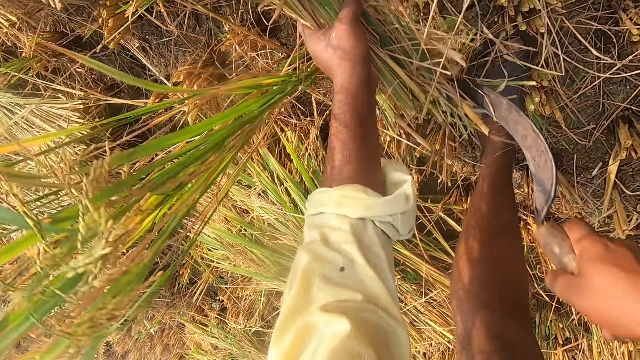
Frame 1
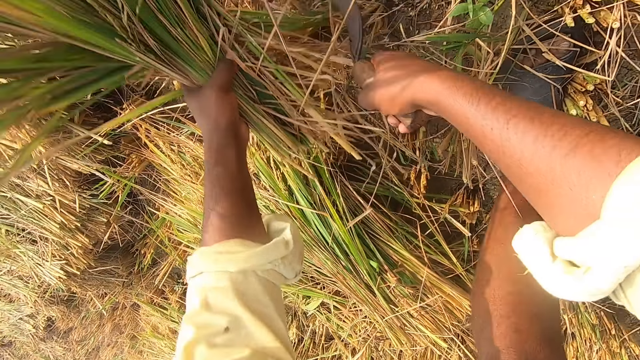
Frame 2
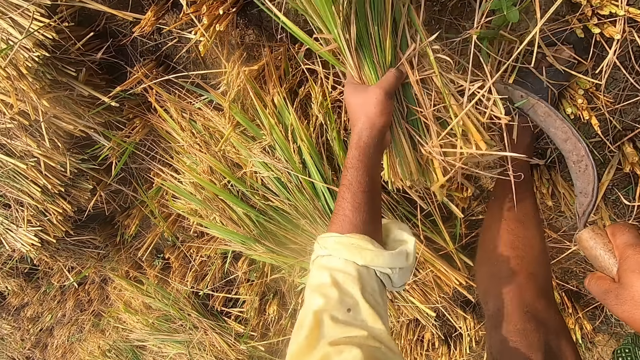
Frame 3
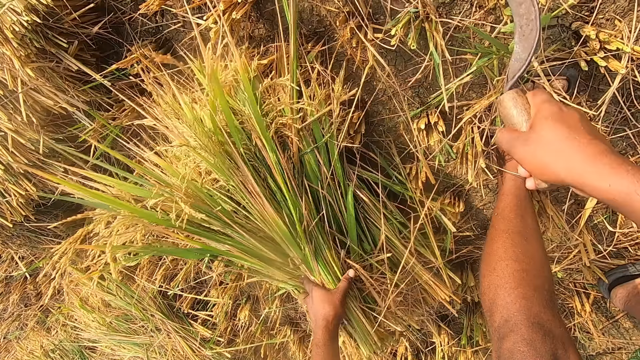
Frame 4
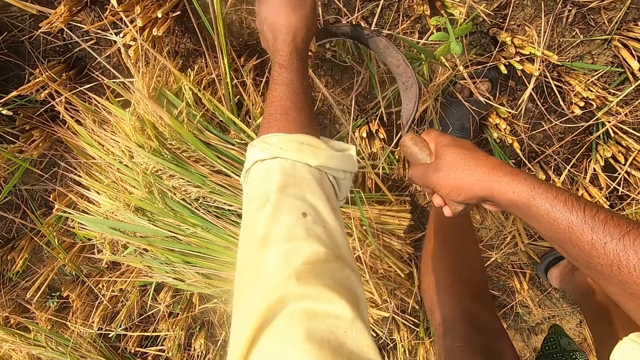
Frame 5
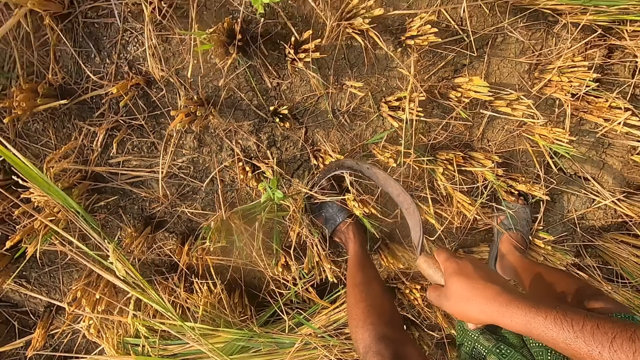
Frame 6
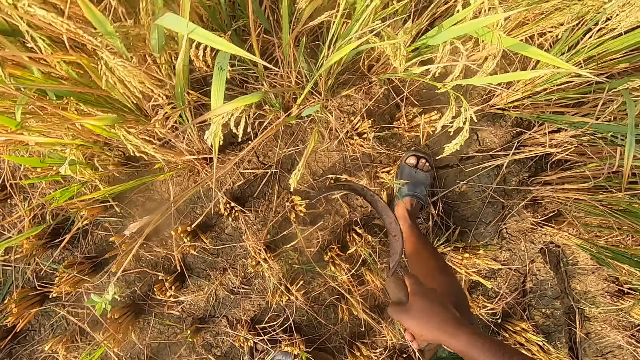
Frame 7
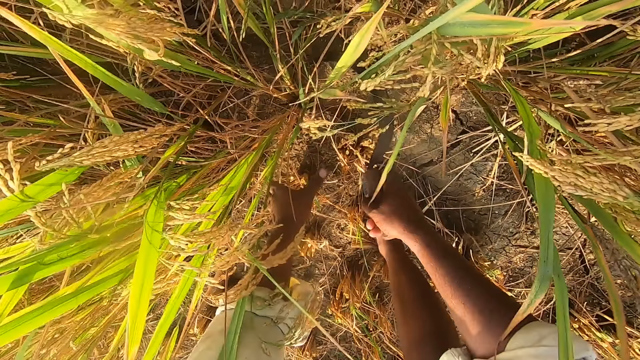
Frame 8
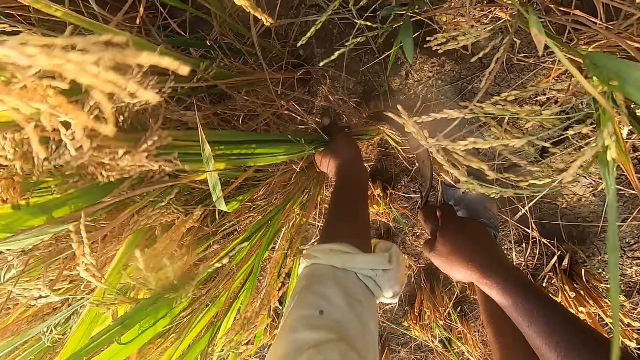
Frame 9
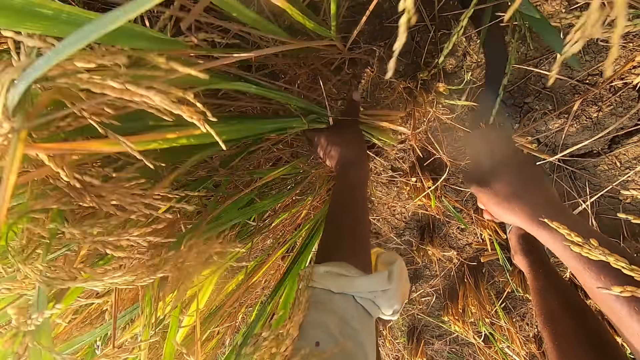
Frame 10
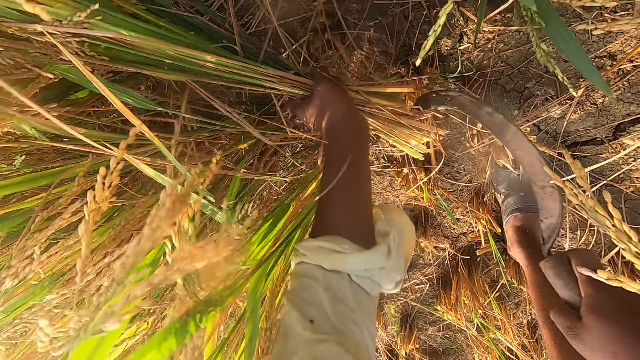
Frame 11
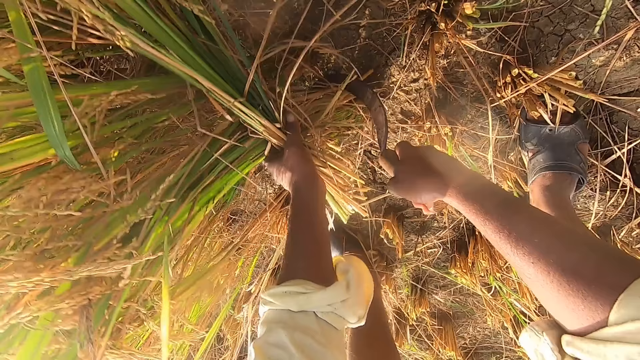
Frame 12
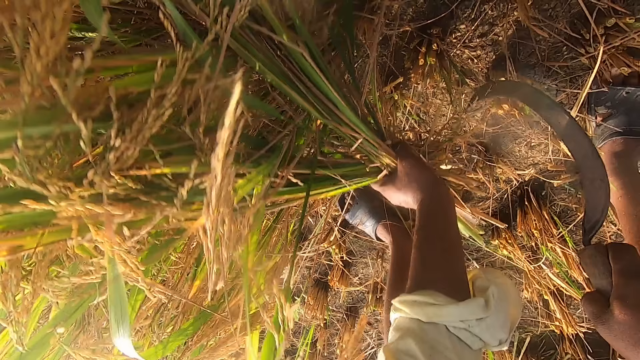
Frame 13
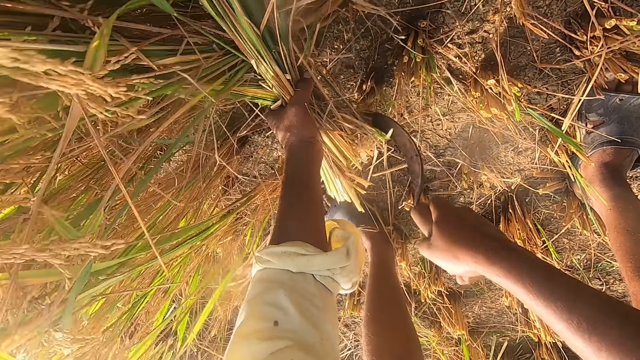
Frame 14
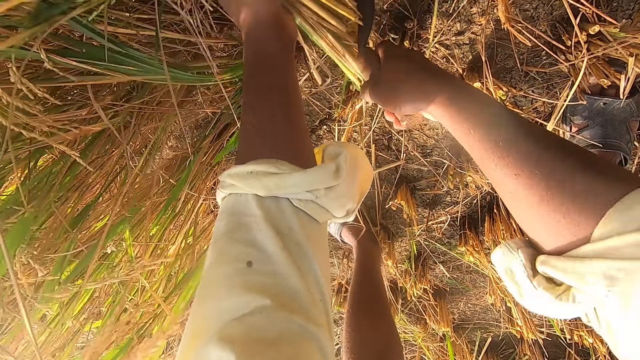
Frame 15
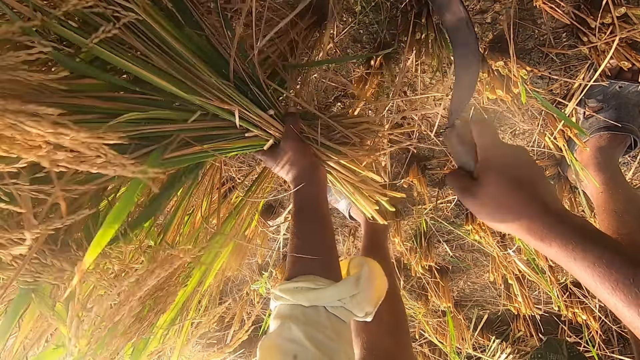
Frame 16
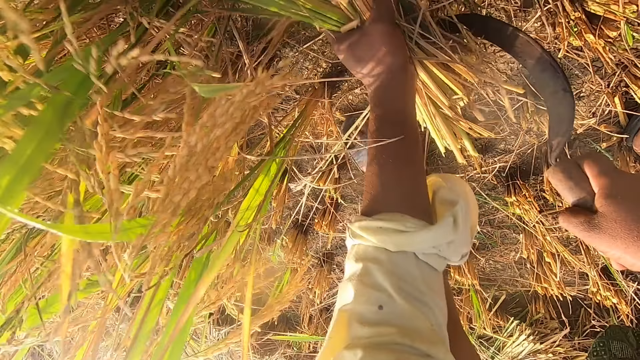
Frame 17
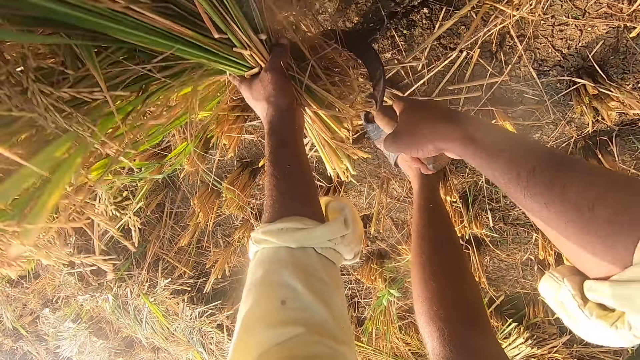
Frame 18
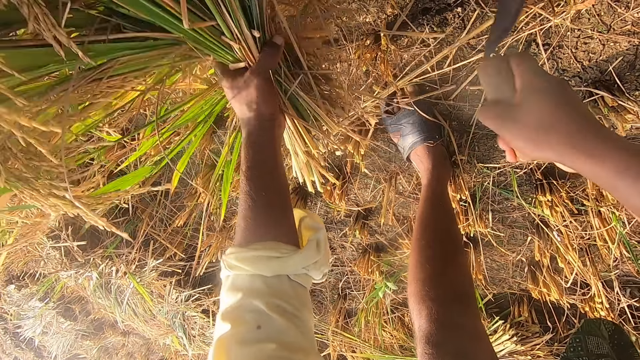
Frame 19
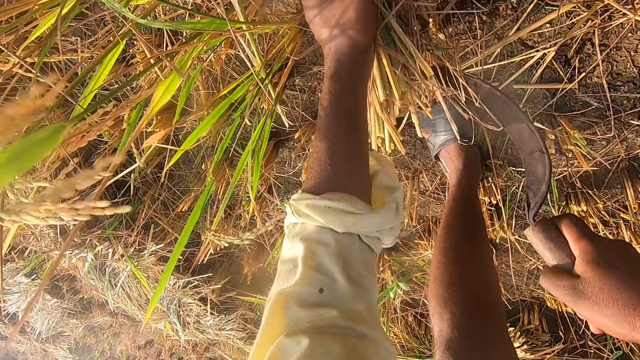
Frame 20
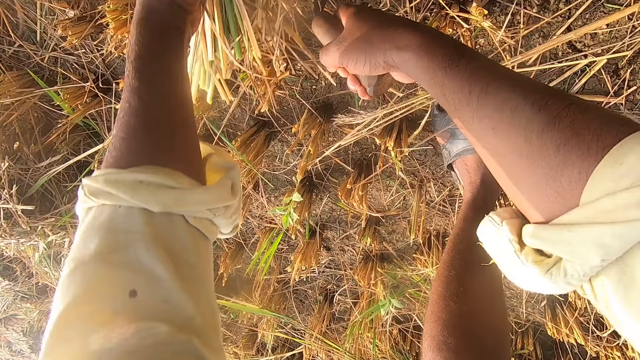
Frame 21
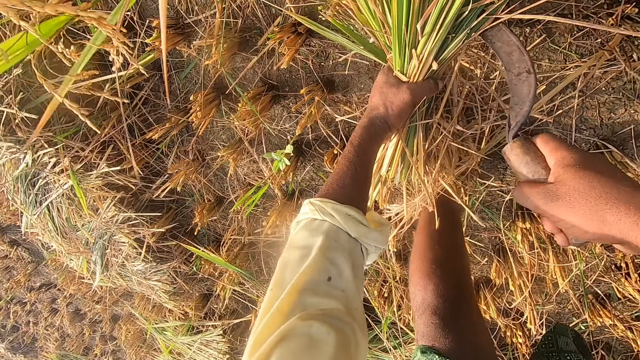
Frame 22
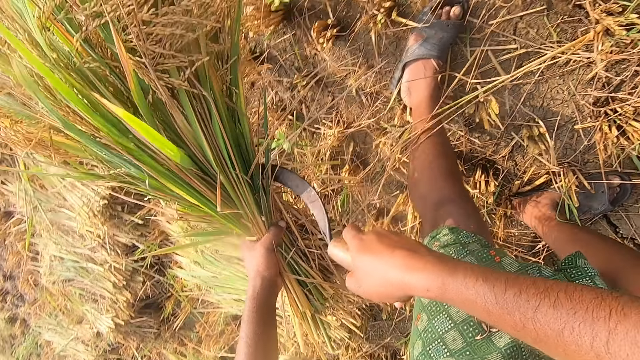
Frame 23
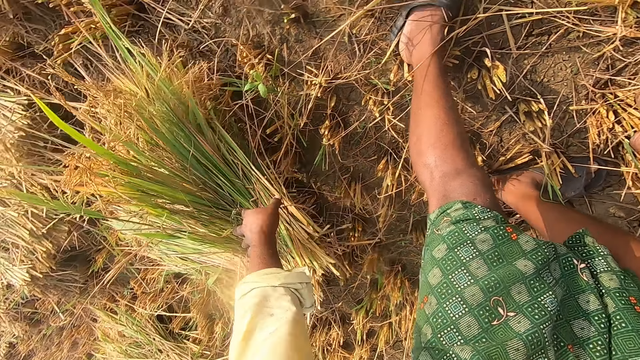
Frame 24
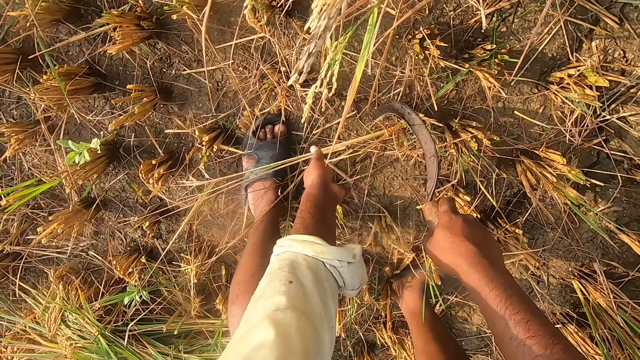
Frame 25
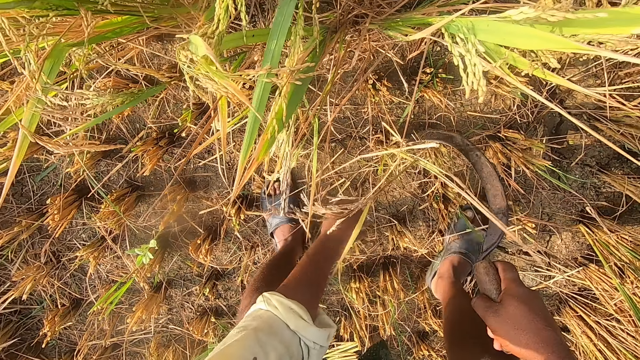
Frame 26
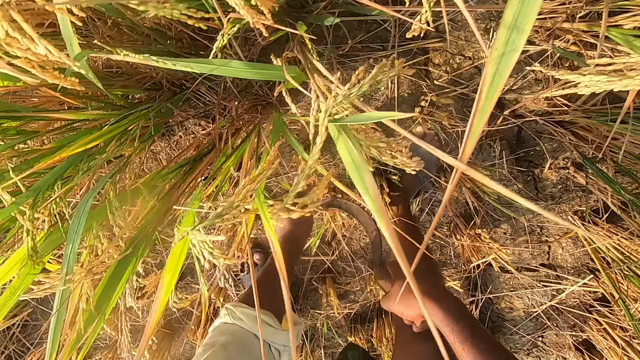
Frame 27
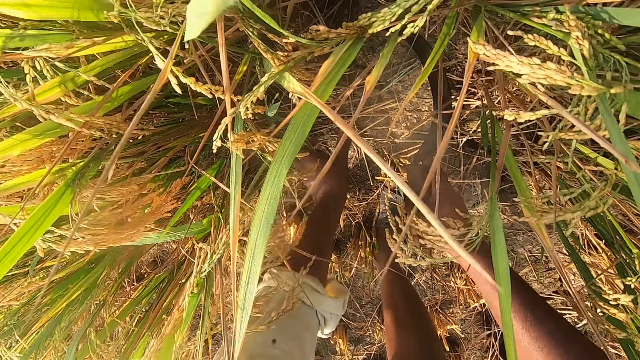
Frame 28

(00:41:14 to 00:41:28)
The camera wearer cuts wheat using a sickle. They cut the wheat using the sickle again. They drop the wheat on the floor. They remove the wheat from the ground with the sickle. They cut the wheat using the sickle repeatedly. They drop the wheat on the floor.

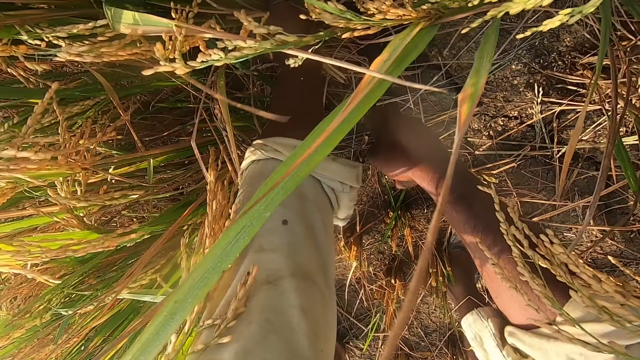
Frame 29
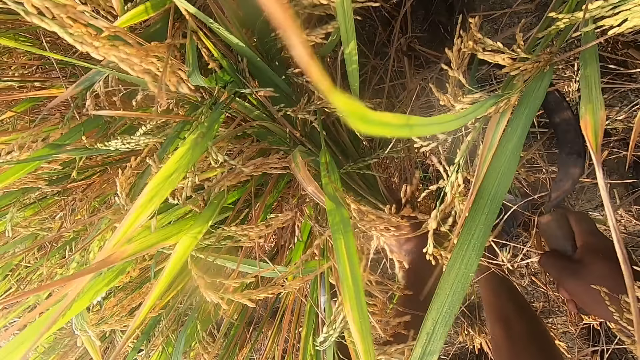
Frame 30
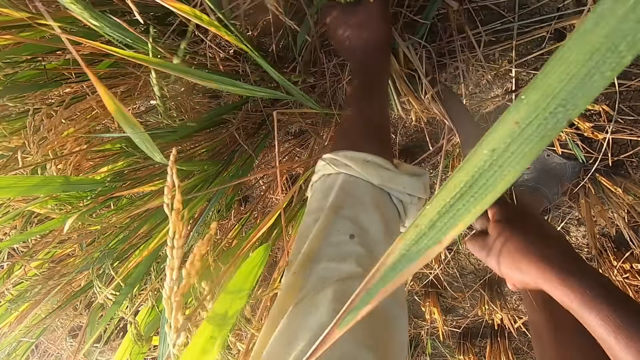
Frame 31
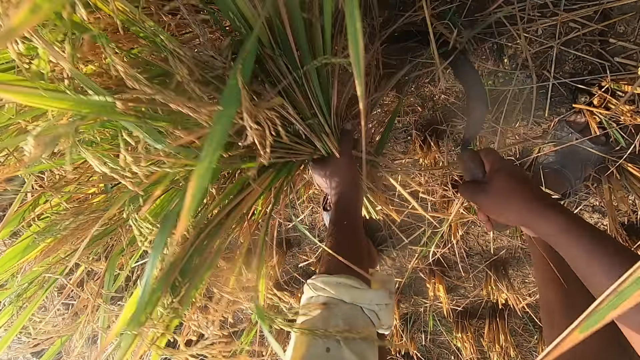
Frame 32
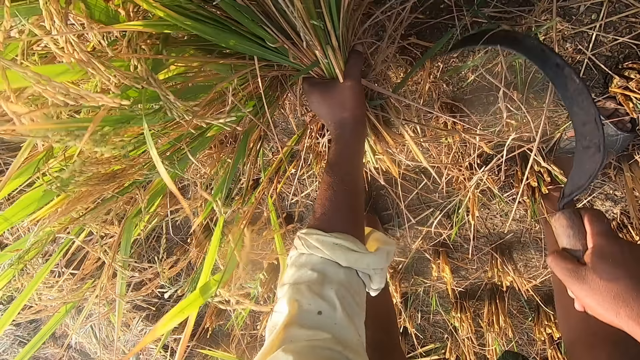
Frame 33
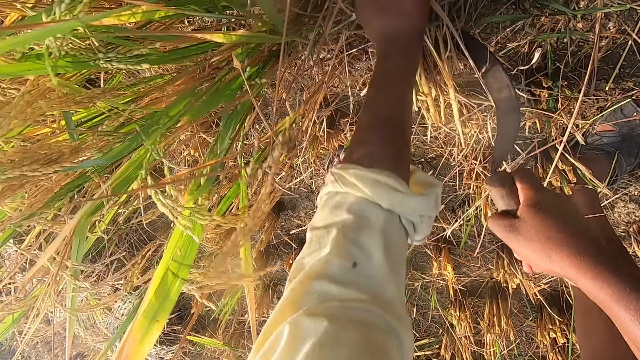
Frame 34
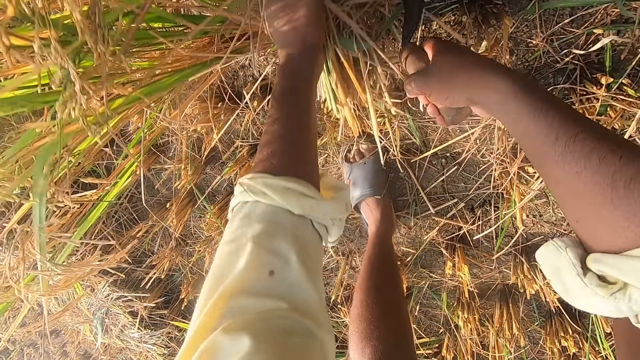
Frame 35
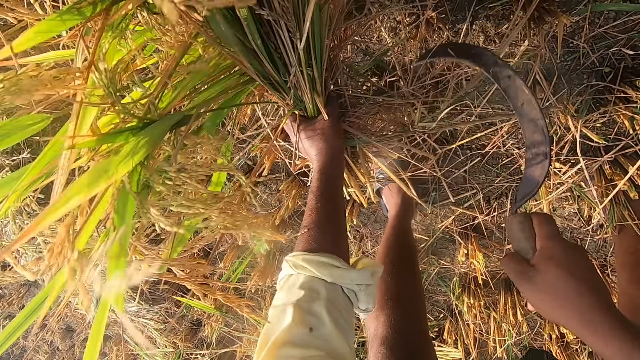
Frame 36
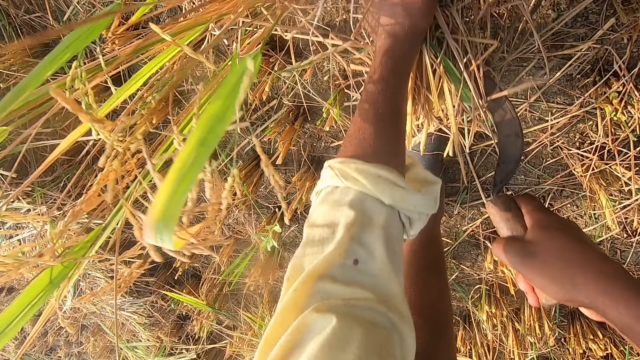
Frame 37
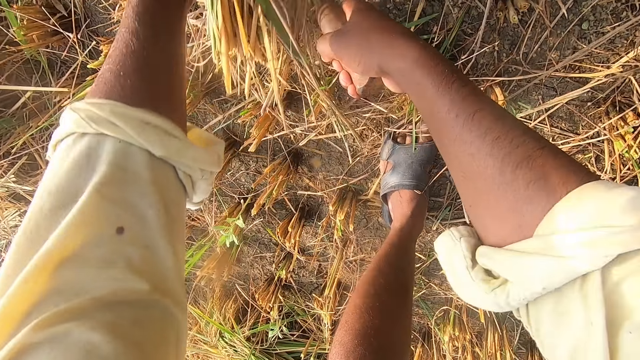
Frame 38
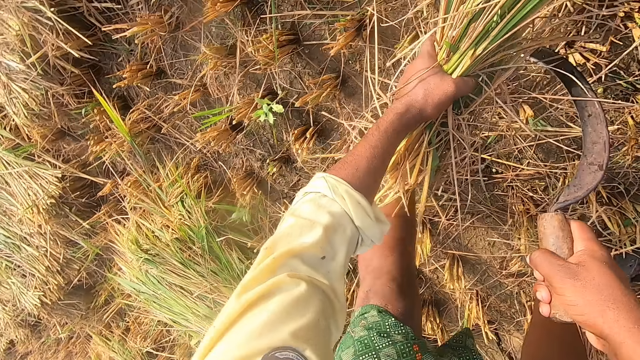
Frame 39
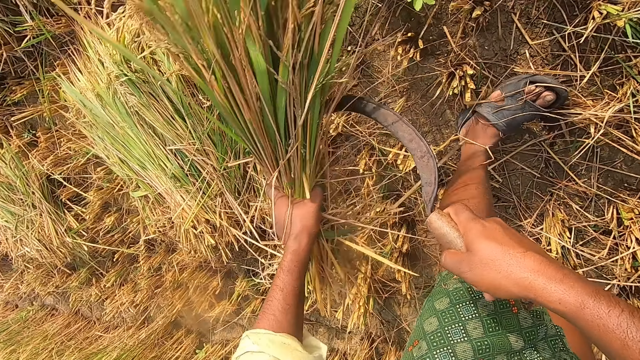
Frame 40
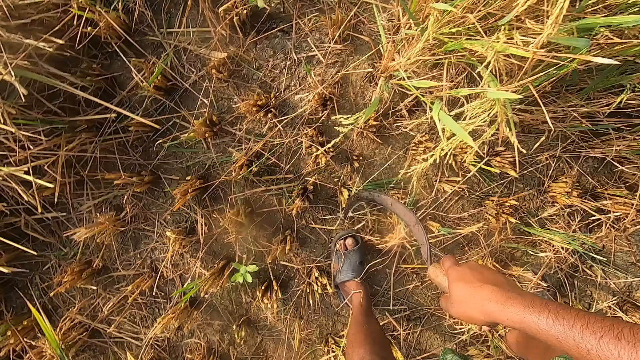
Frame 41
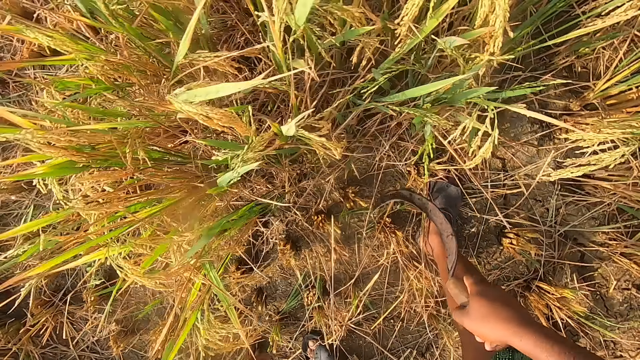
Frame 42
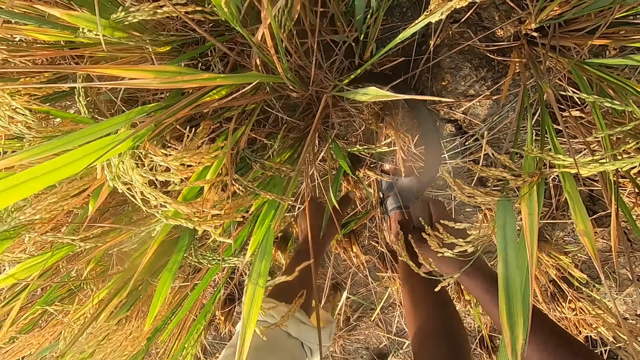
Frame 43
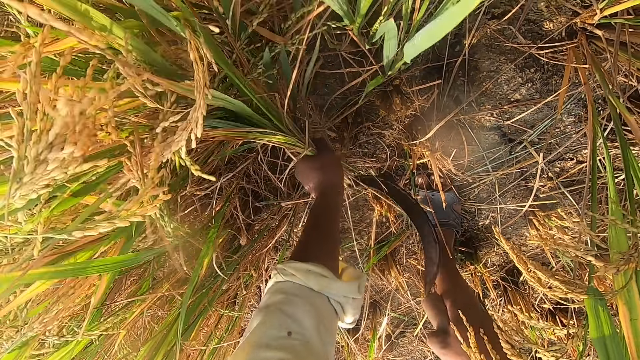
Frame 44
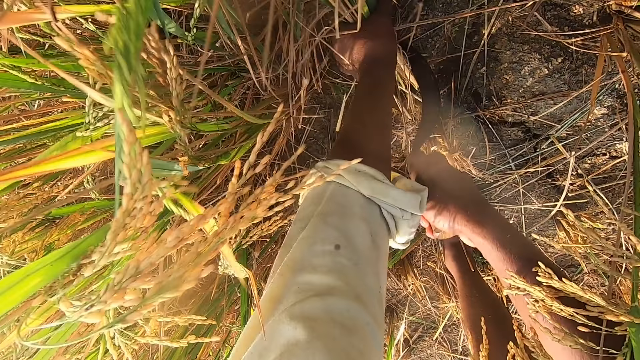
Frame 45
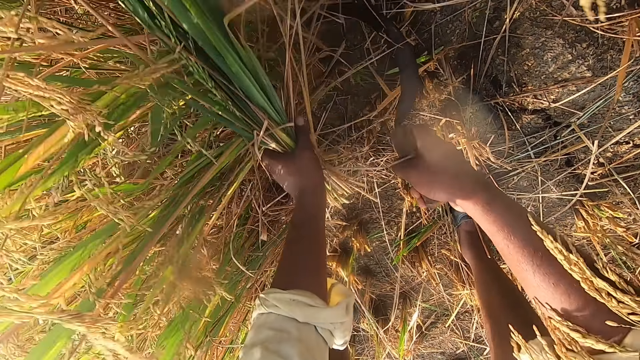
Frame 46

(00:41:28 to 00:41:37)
The camera wearer removes the wheat from the ground with a sickle. They cut the wheat using the sickle repeatedly. They drop the wheat on the floor. They remove the wheat from the ground with the sickle. They cut the wheat using the sickle. They cut the wheat using the sickle again.
